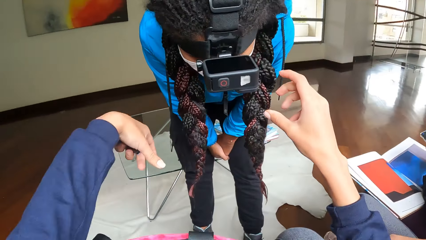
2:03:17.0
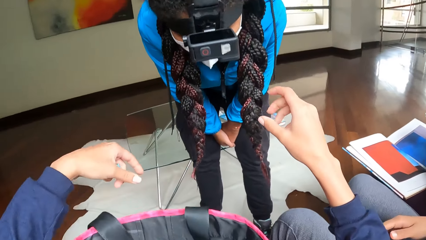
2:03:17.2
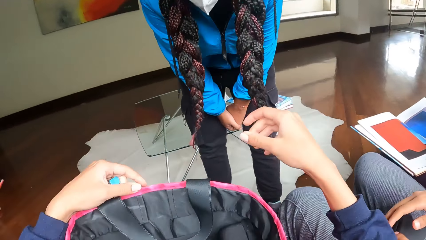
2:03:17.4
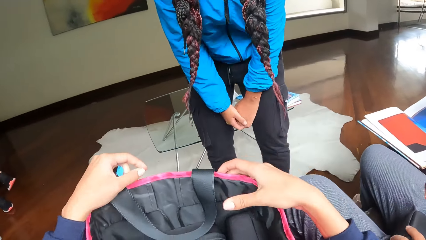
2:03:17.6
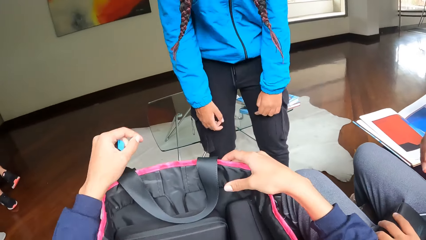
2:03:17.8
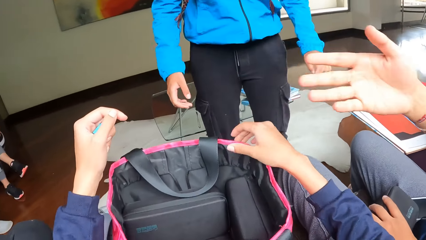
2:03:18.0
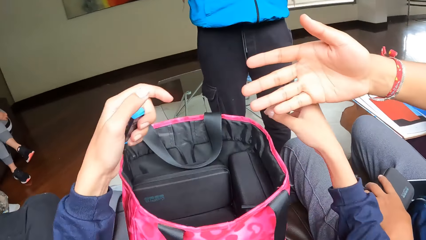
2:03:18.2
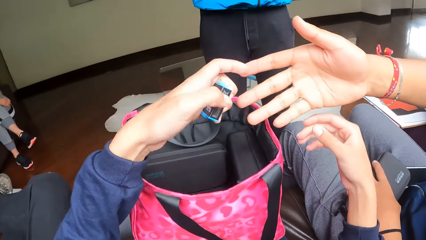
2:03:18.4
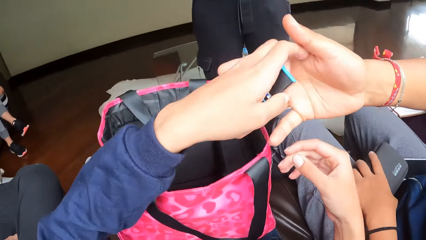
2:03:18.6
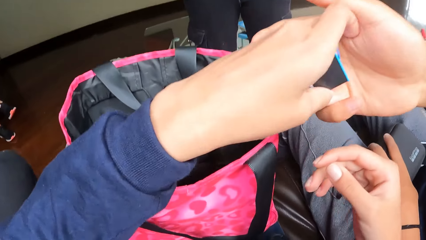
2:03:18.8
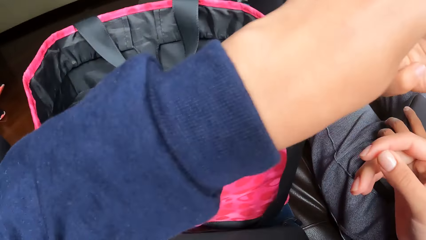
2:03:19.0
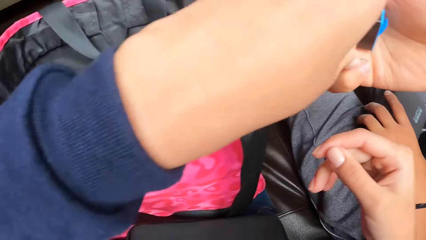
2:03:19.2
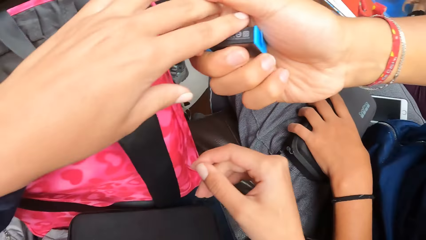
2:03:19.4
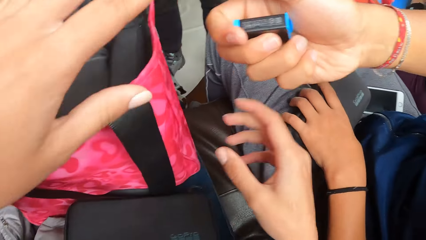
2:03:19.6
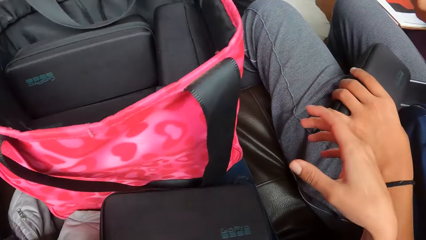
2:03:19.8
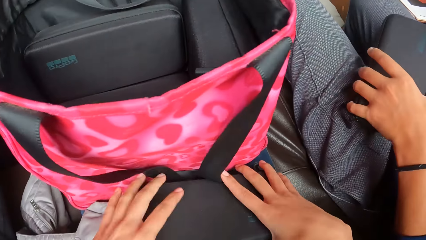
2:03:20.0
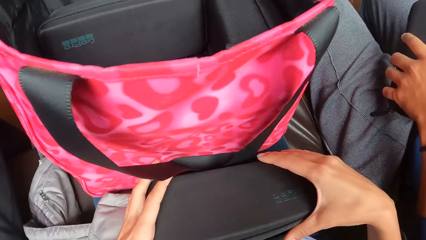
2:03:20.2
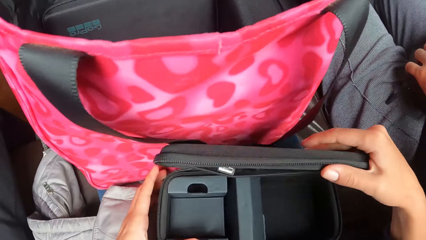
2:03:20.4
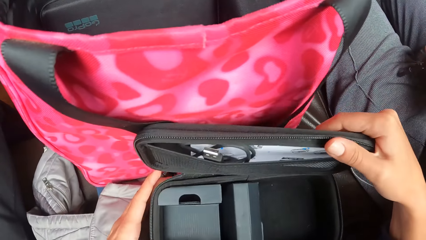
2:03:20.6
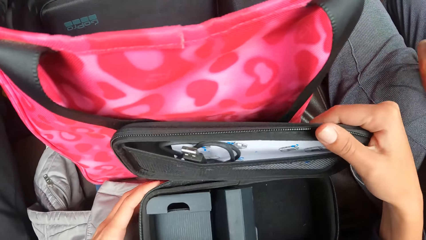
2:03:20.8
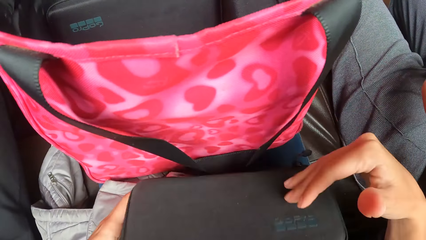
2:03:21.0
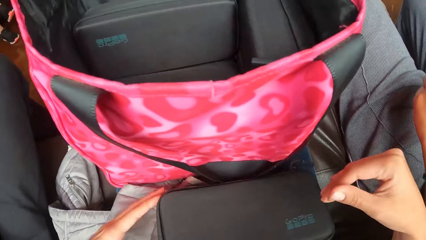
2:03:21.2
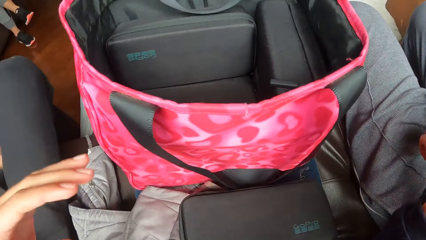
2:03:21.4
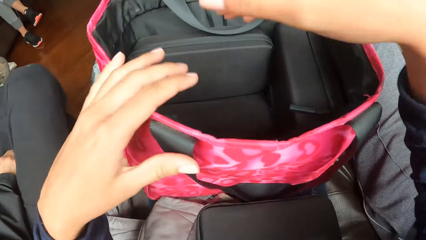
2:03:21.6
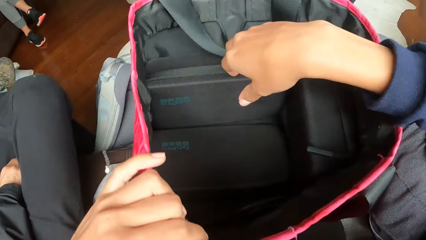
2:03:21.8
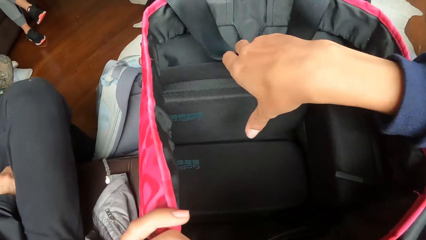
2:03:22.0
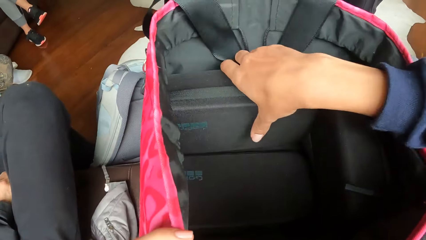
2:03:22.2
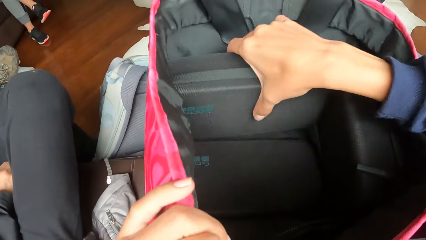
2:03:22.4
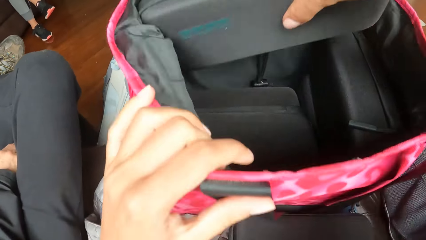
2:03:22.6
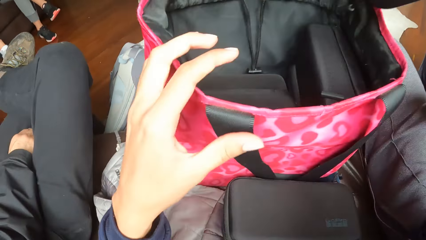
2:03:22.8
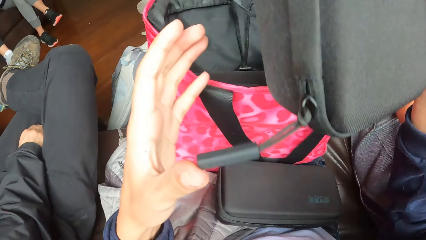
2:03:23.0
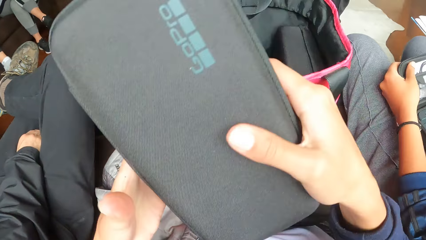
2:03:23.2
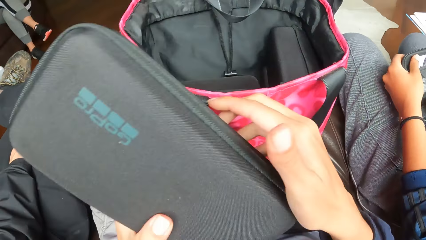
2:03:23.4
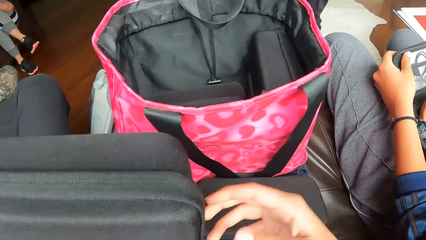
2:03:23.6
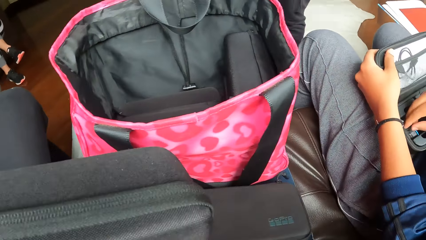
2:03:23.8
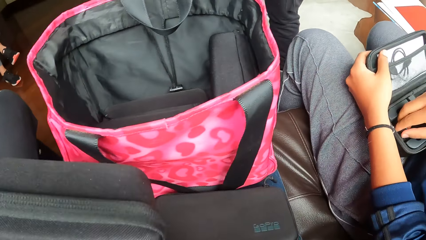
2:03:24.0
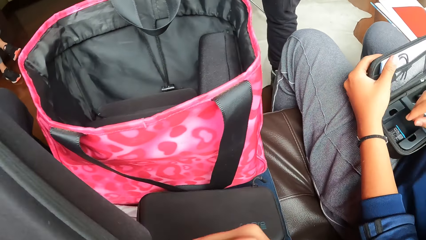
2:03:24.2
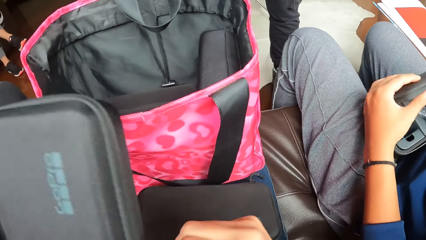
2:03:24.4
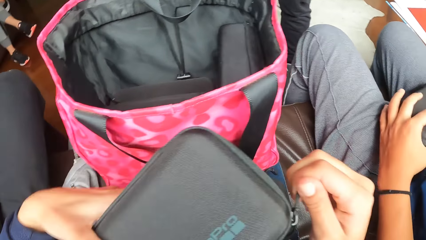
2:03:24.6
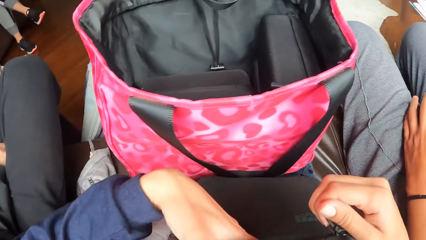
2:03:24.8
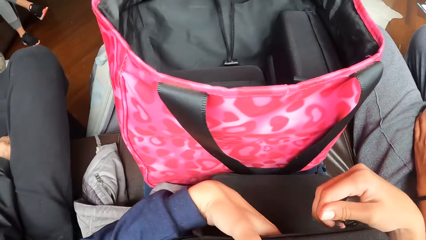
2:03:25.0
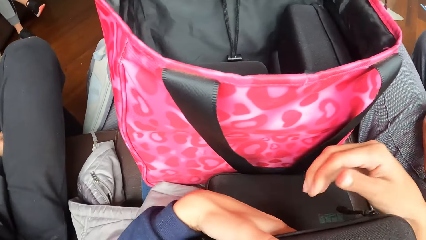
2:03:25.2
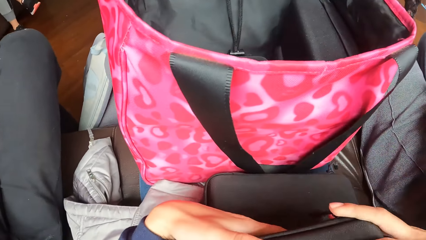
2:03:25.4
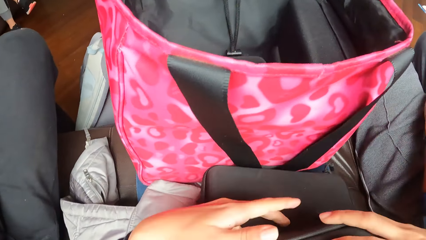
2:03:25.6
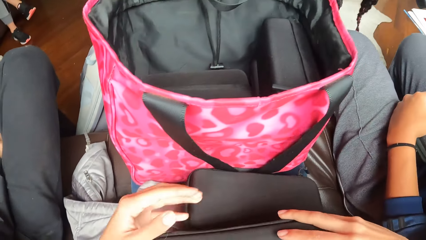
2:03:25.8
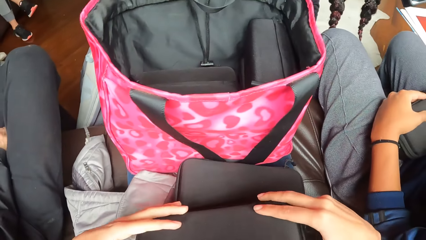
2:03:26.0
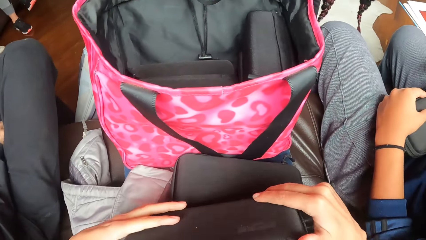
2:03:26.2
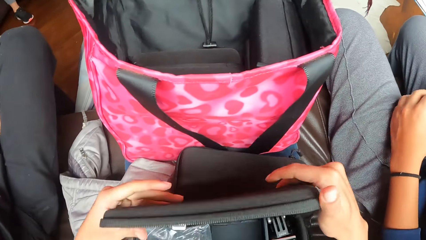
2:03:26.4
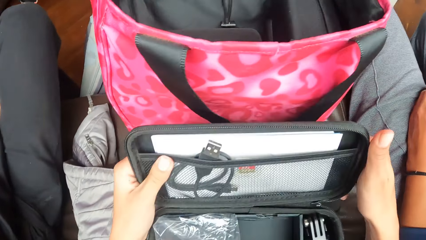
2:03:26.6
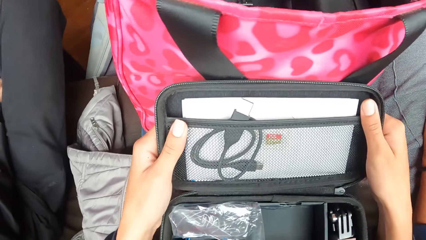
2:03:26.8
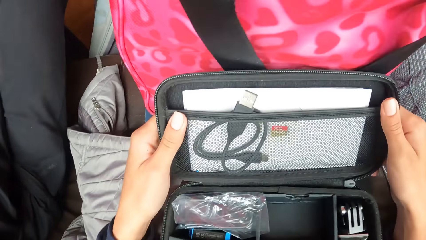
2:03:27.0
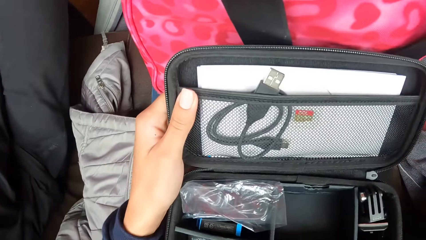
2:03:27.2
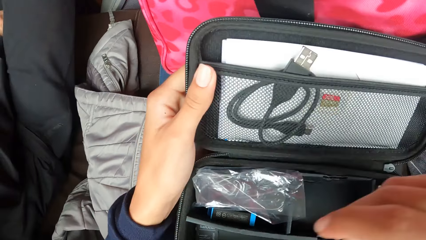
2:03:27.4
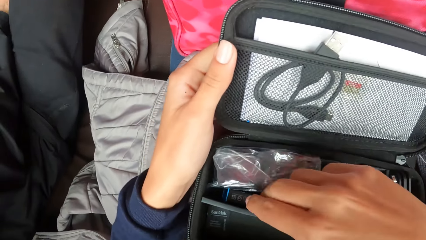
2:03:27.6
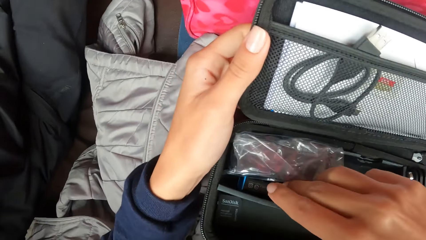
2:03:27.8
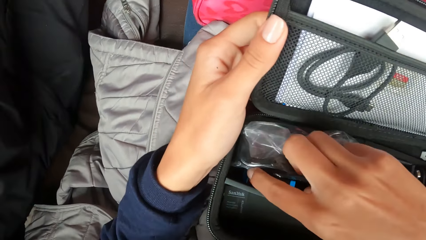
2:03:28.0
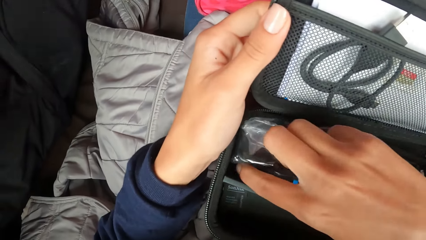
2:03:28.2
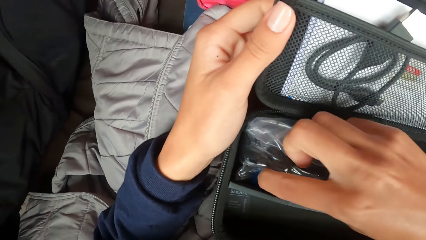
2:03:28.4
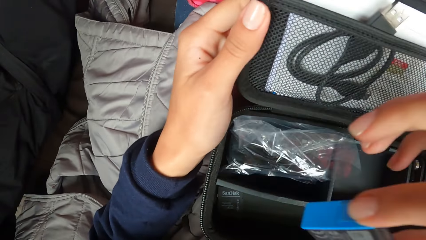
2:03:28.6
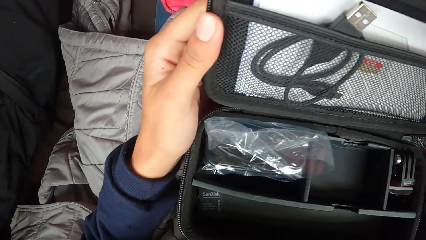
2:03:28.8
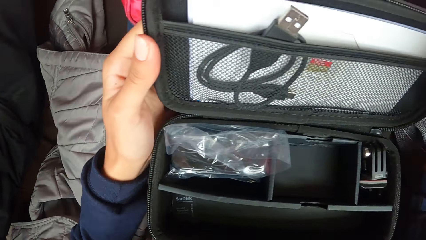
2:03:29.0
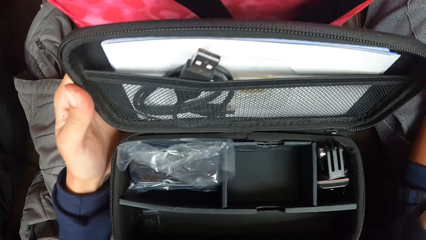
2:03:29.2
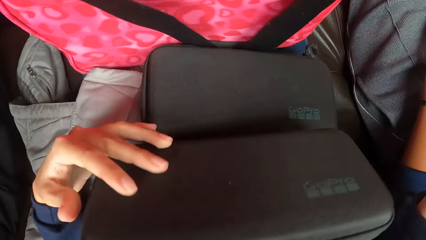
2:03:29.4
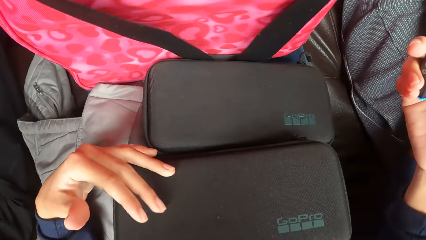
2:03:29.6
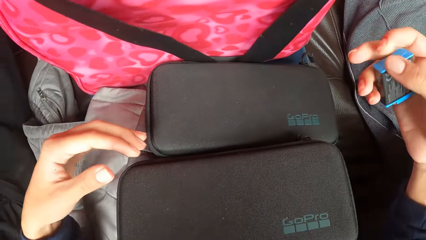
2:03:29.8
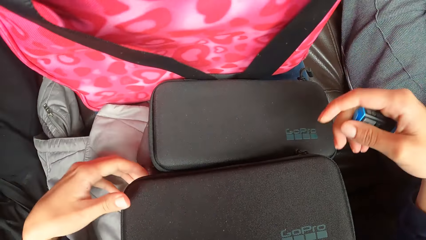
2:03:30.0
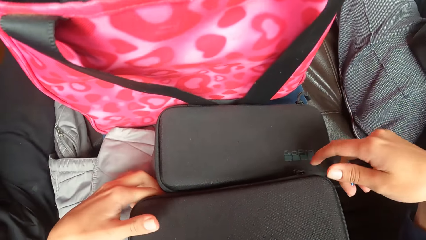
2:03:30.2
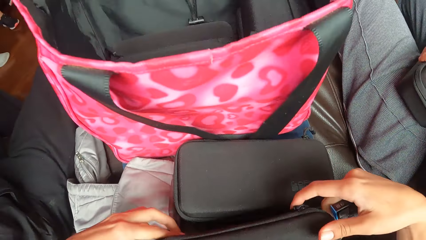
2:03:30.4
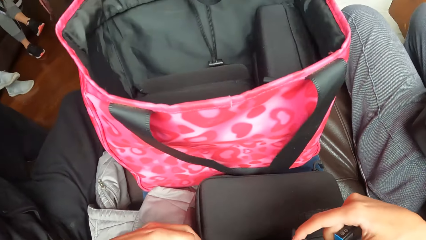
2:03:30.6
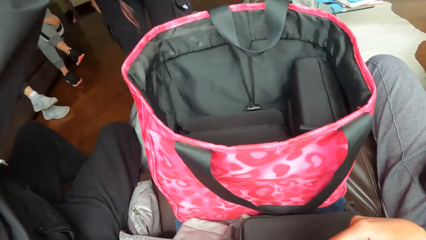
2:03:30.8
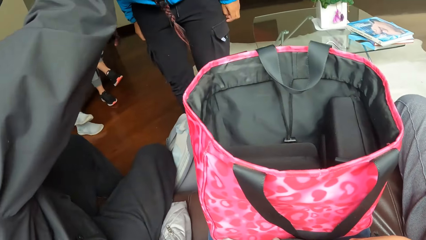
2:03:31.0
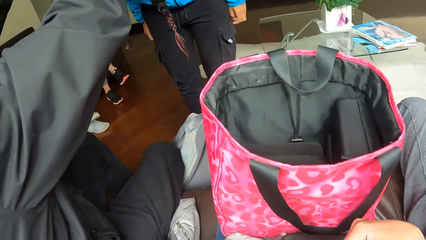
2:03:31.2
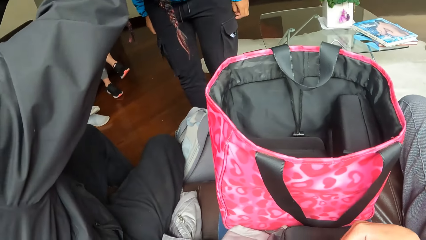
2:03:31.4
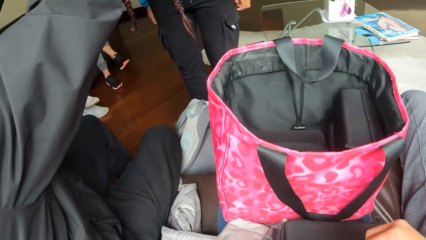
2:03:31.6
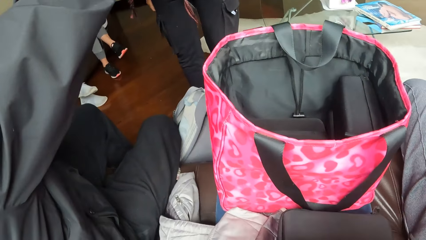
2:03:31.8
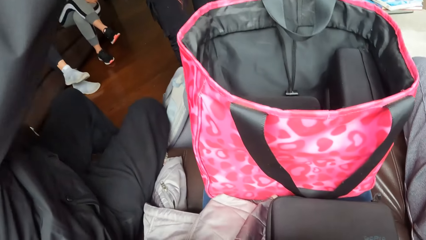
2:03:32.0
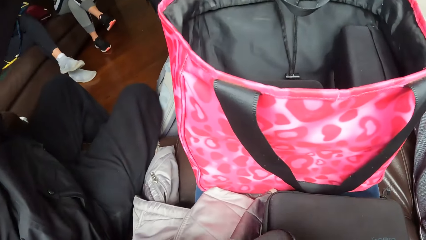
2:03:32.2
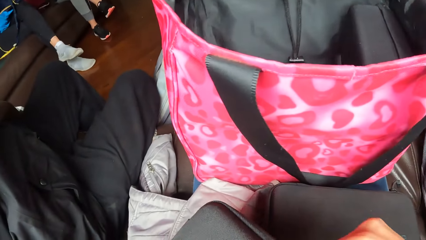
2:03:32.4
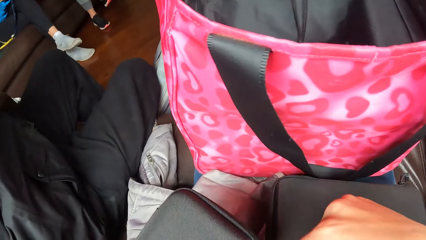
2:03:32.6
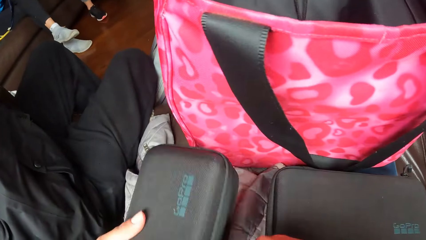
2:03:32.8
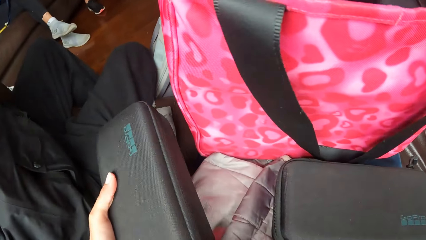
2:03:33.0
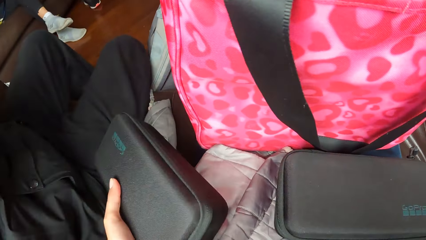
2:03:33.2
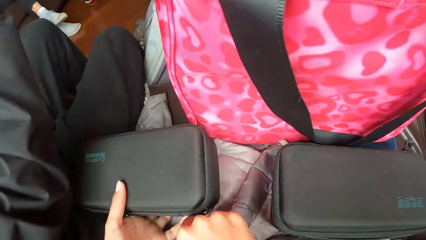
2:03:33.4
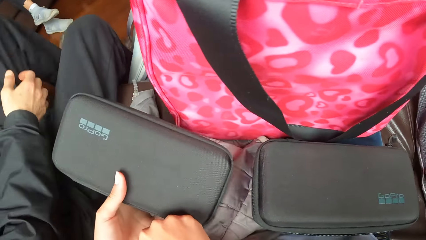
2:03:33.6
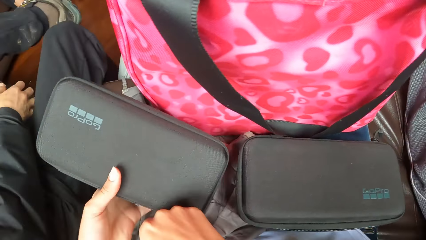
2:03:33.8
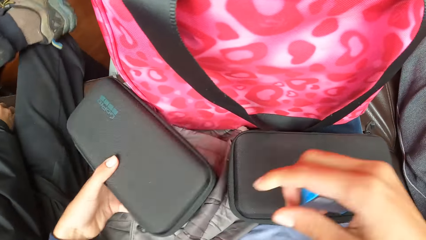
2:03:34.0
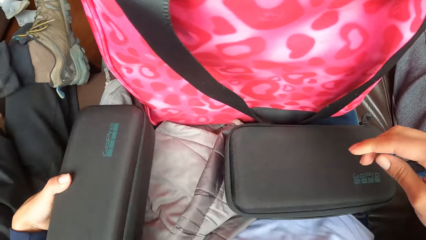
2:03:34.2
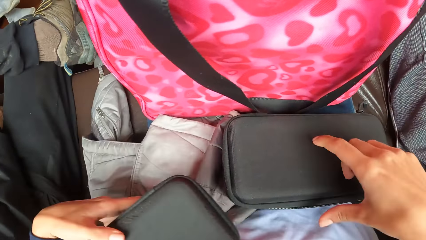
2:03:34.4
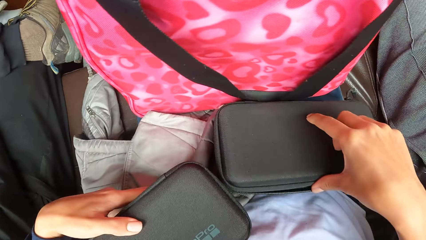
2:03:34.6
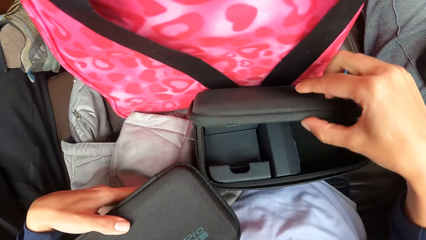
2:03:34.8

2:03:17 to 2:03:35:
The camera wearer passes the battery to a woman with her left hand. The woman collects the battery from the camera wearer. The camera wearer opens the purse with her right hand. She picks the purse from the bag with her right hand. She closes the purse with her right hand. She holds the bag with her left hand. She removes the purse from the handbag. She places the purse in her left hand. She zips the purse with her right hand. She rotates the purse in her left hand. She opens the purse with her right hand. She removes a battery from the purse with her right hand. She closes the purse with both hands. She looks around. She zips the purse with her right hand.
